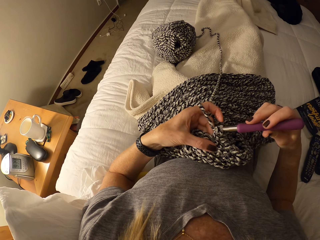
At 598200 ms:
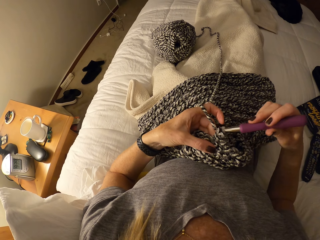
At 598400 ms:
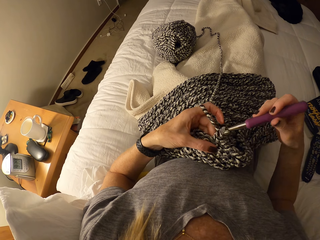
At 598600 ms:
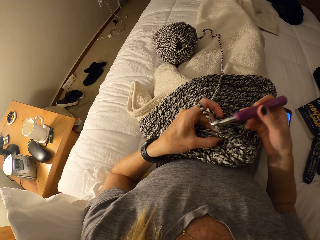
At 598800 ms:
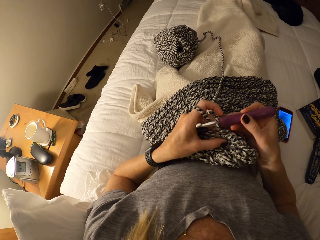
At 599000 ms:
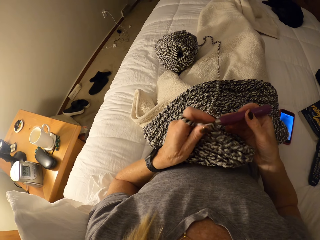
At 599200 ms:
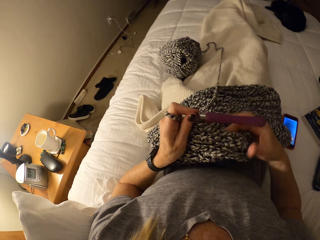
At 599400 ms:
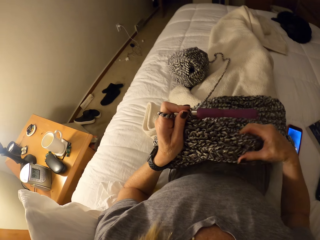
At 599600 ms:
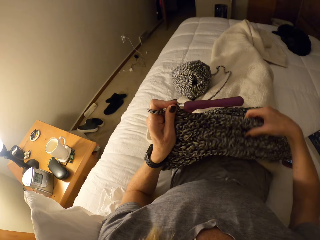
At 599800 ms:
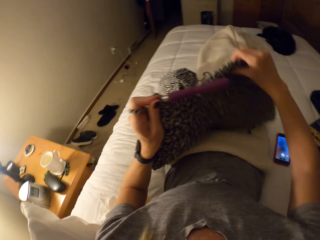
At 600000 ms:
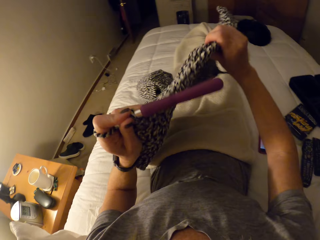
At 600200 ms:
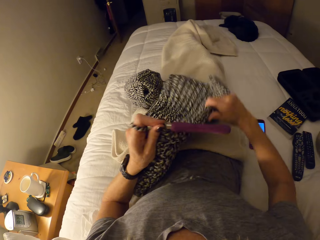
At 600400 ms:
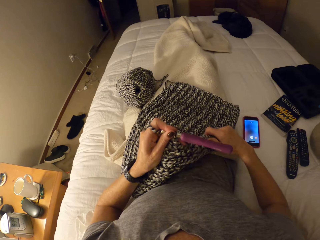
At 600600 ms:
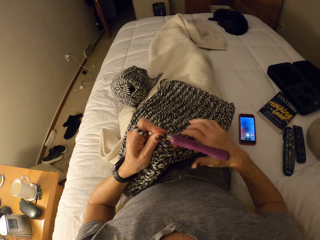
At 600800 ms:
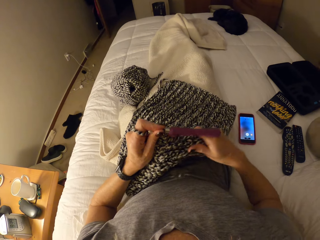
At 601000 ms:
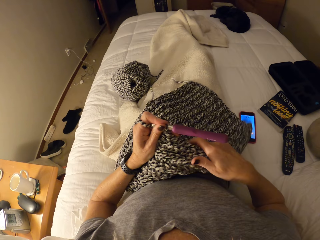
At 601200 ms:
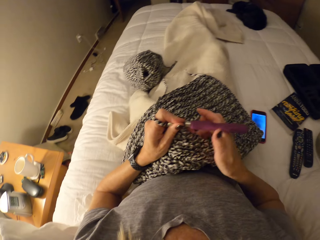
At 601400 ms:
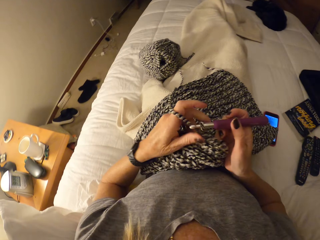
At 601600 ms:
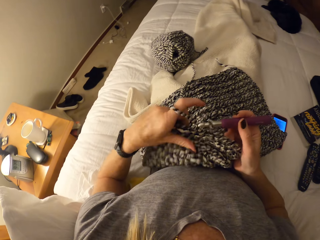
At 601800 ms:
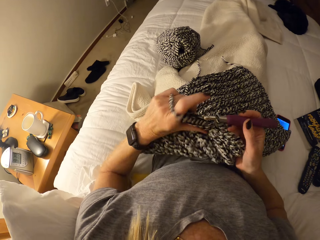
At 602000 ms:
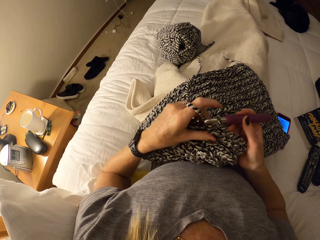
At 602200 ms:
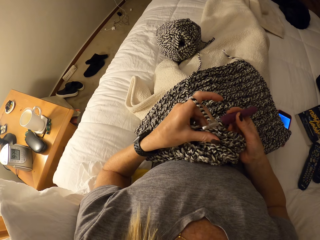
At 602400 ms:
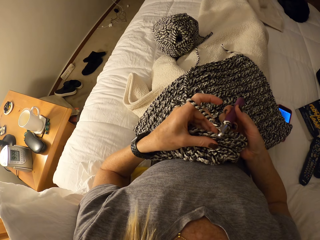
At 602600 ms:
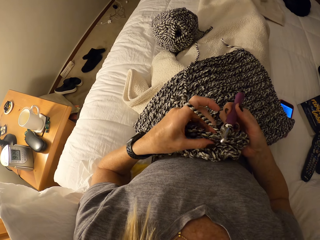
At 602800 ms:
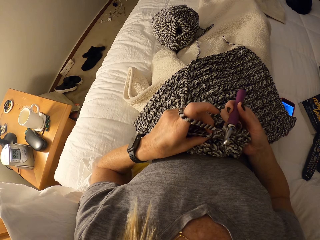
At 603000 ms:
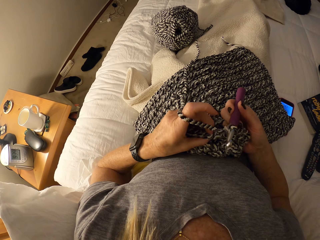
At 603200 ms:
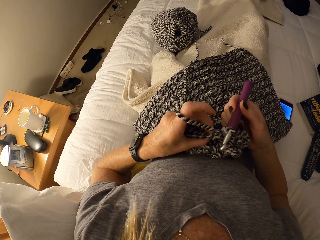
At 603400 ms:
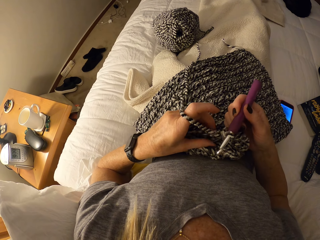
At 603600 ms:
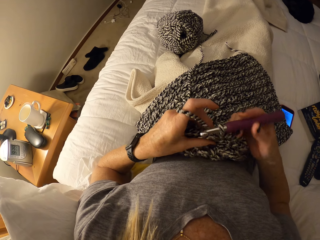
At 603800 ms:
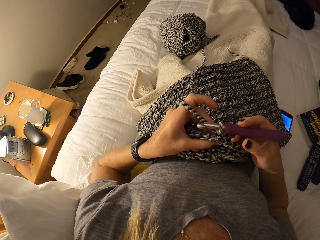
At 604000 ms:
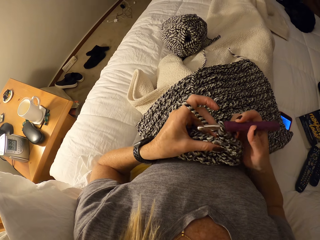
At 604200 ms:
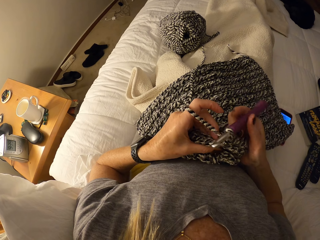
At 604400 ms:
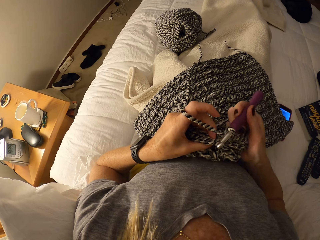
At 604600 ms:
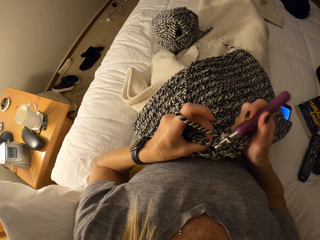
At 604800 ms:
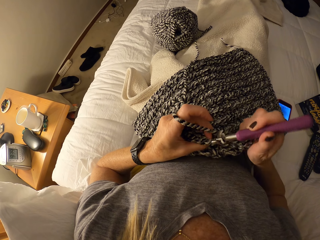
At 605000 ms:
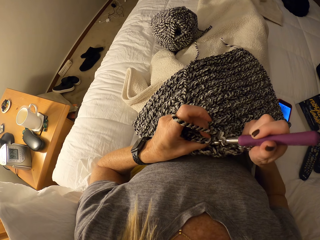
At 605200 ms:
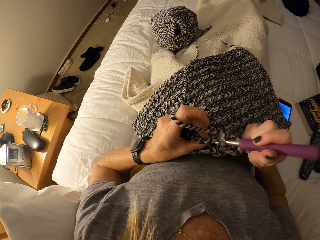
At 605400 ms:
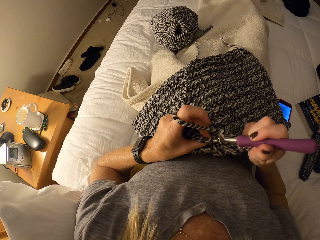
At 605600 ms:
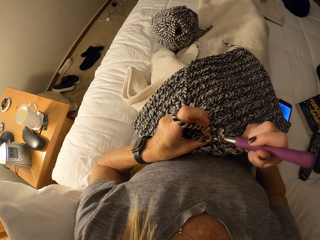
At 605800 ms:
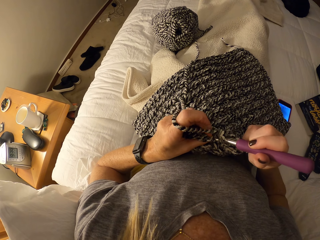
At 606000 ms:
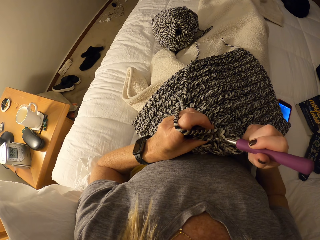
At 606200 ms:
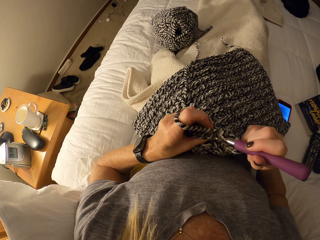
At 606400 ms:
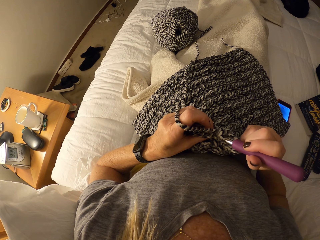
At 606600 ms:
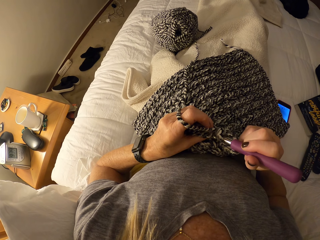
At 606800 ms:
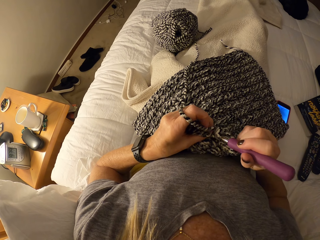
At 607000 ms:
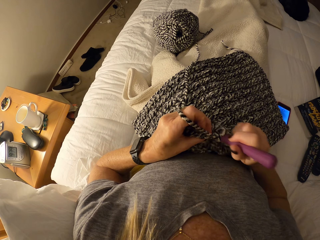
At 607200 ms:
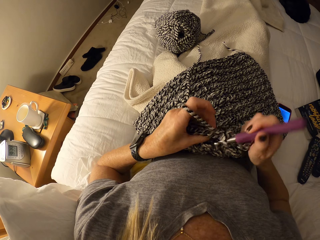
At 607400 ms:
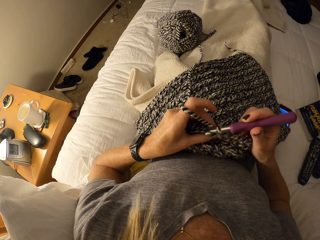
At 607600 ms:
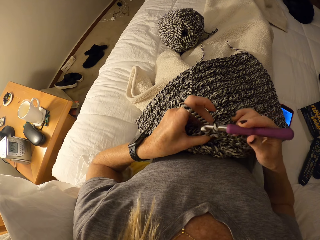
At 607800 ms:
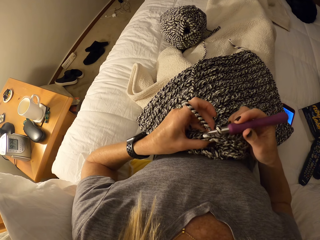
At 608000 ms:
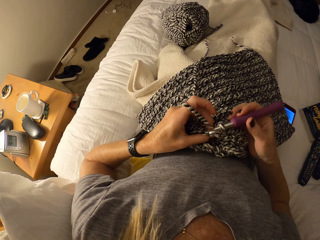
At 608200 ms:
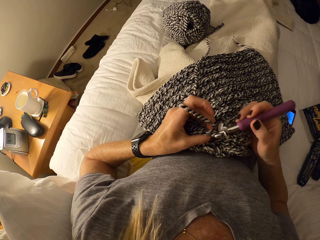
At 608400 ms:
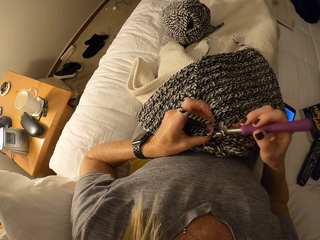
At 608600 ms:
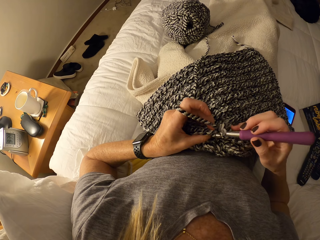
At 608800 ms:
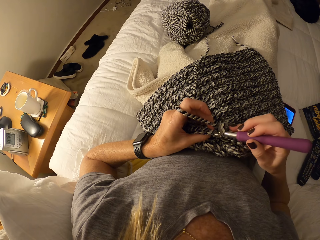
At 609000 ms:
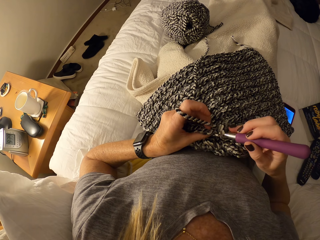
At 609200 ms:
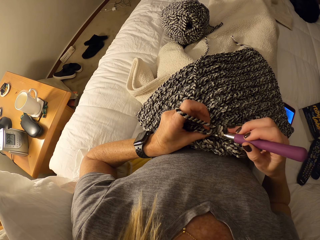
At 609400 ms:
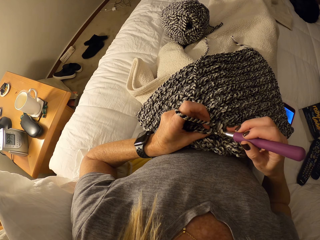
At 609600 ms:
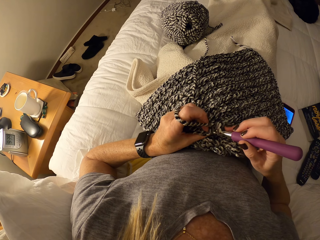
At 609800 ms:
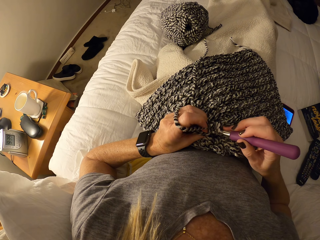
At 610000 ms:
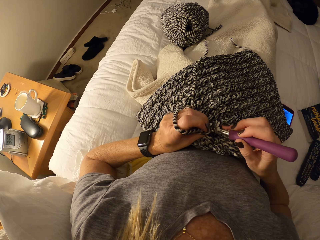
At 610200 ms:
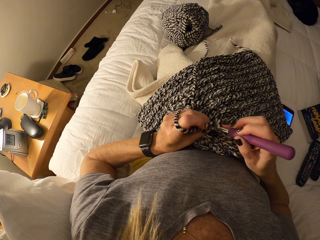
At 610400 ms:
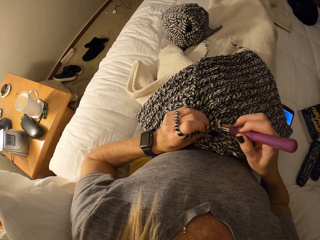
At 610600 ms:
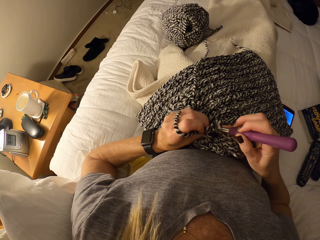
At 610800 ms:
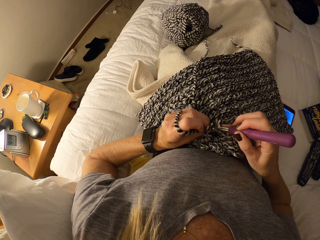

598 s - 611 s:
The camera wearer passes the crochet hook from her right hand to her left hand. She adjusts the crochet fabric on her body with her right hand. She crochets the fabric with yarn and the crochet hook.

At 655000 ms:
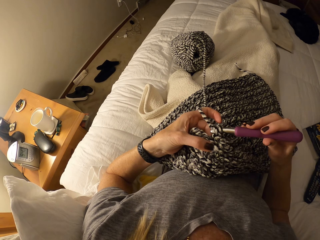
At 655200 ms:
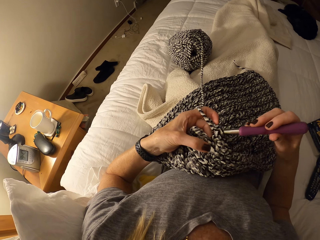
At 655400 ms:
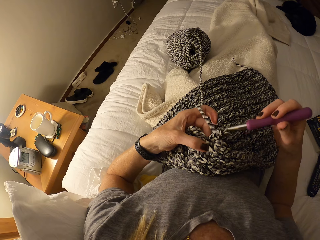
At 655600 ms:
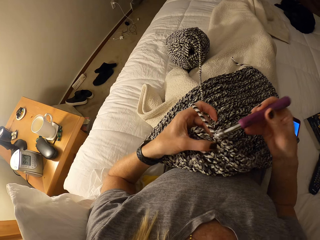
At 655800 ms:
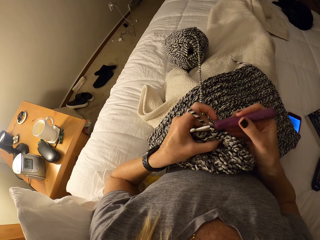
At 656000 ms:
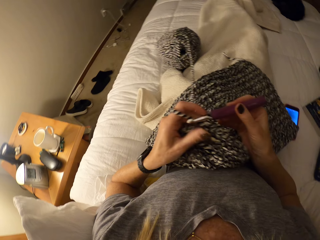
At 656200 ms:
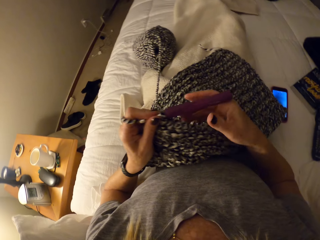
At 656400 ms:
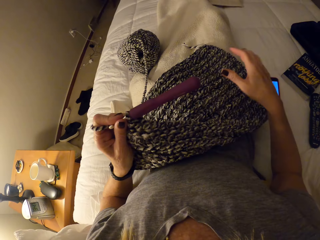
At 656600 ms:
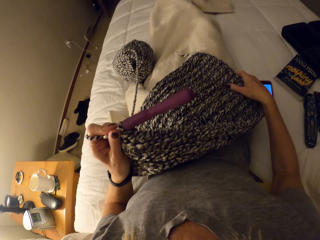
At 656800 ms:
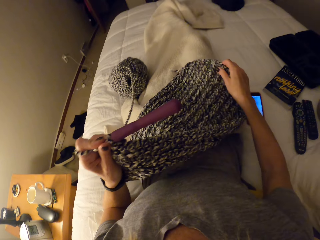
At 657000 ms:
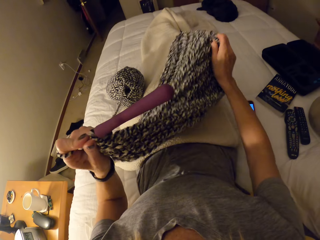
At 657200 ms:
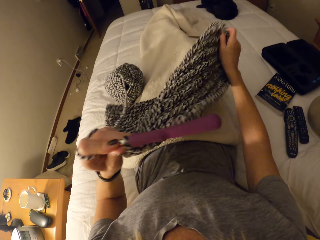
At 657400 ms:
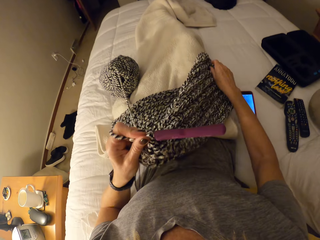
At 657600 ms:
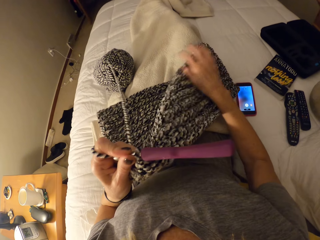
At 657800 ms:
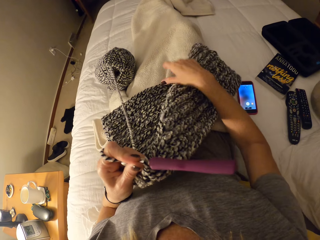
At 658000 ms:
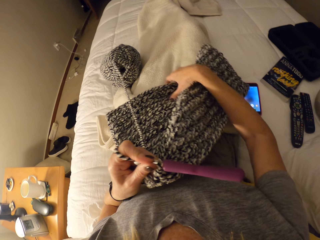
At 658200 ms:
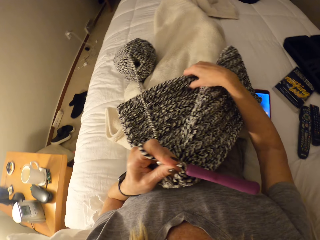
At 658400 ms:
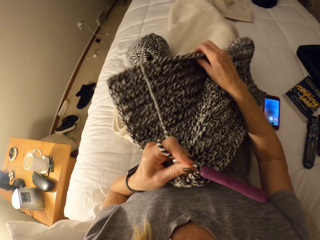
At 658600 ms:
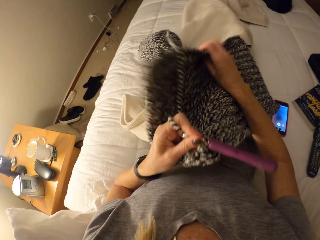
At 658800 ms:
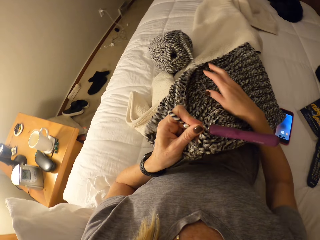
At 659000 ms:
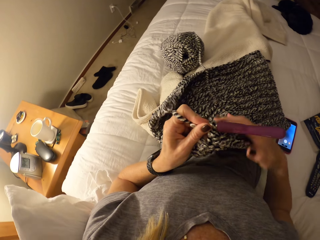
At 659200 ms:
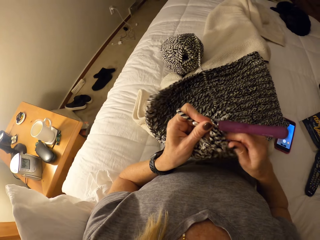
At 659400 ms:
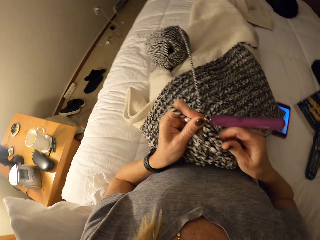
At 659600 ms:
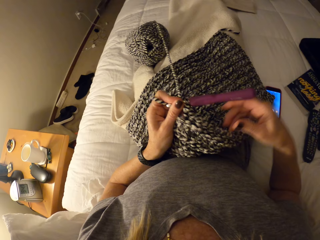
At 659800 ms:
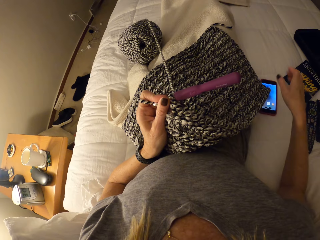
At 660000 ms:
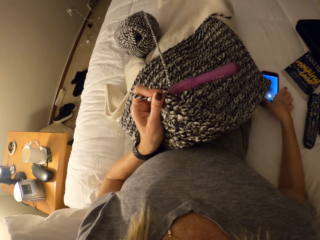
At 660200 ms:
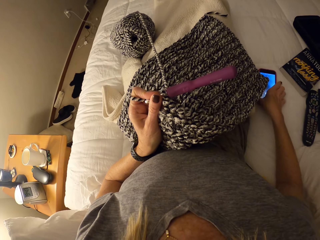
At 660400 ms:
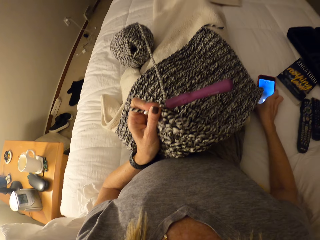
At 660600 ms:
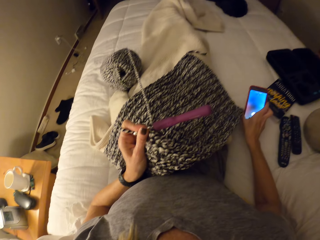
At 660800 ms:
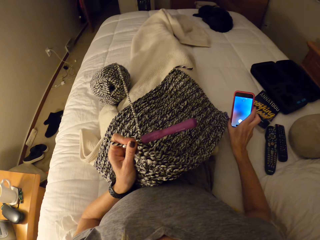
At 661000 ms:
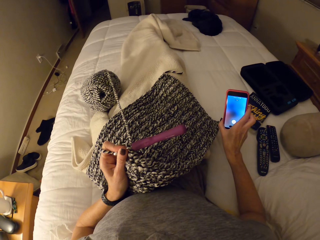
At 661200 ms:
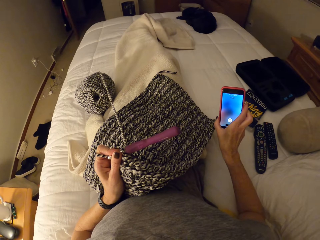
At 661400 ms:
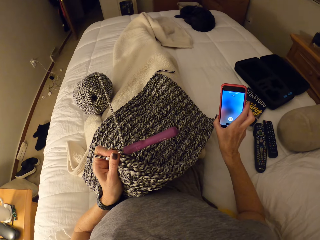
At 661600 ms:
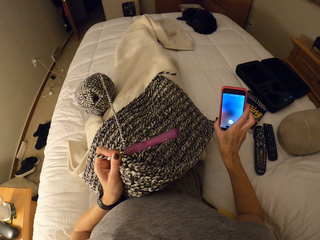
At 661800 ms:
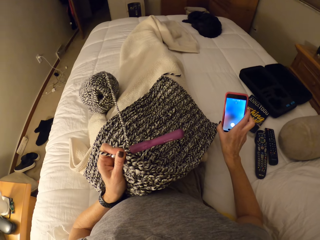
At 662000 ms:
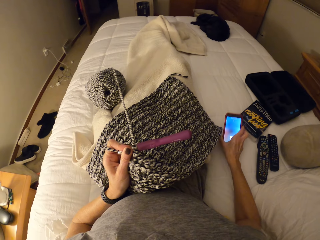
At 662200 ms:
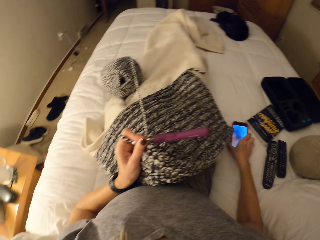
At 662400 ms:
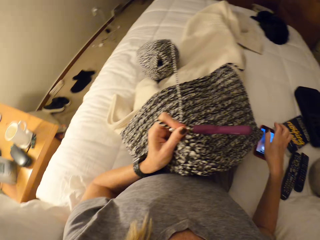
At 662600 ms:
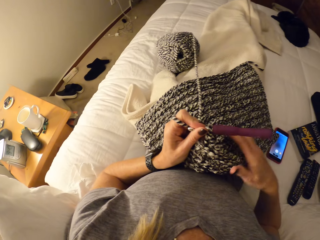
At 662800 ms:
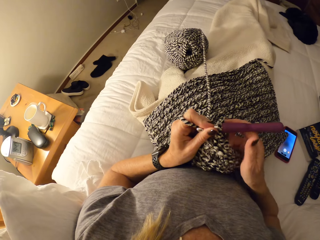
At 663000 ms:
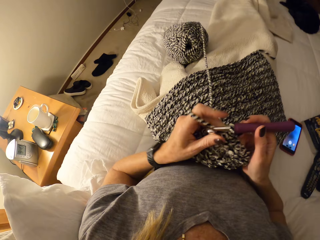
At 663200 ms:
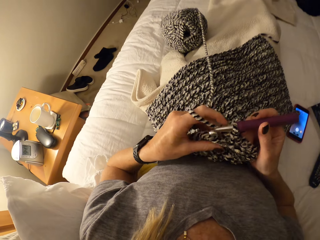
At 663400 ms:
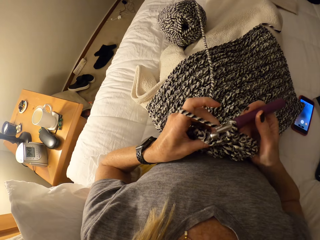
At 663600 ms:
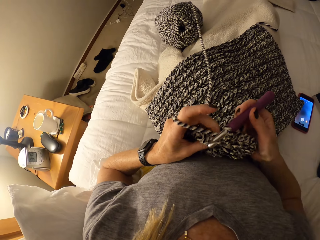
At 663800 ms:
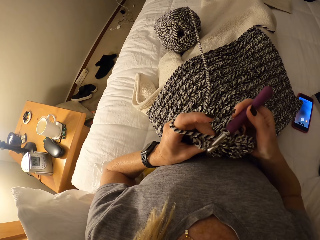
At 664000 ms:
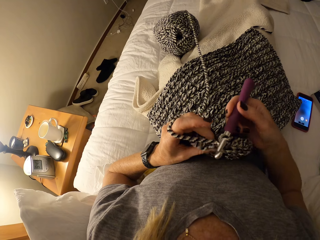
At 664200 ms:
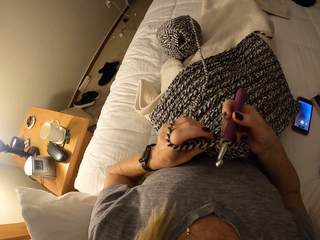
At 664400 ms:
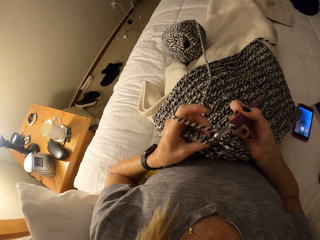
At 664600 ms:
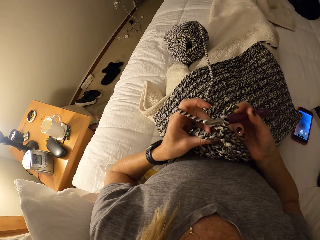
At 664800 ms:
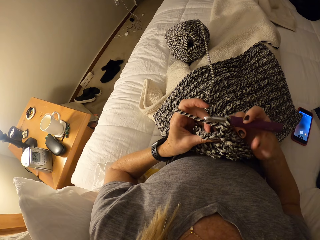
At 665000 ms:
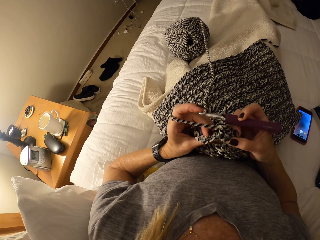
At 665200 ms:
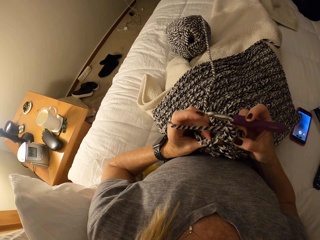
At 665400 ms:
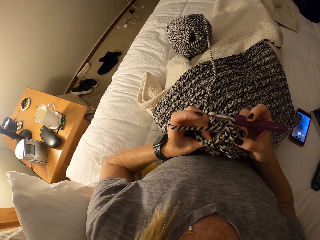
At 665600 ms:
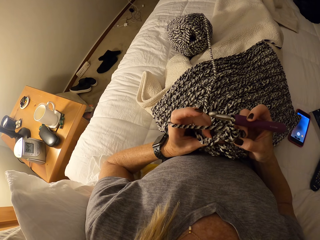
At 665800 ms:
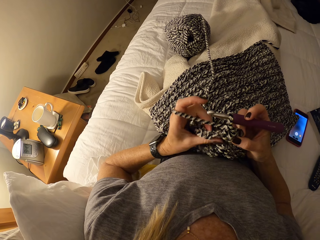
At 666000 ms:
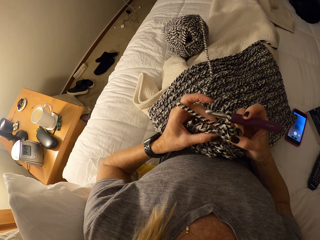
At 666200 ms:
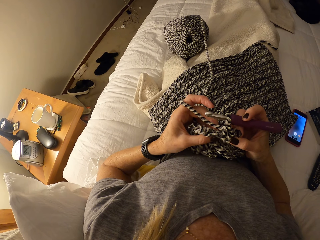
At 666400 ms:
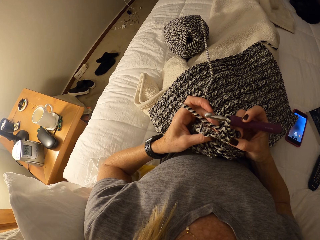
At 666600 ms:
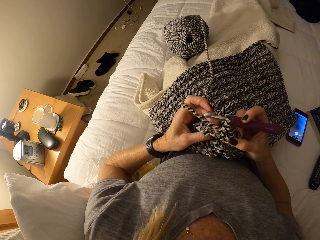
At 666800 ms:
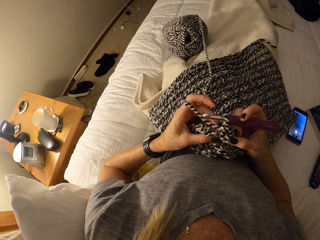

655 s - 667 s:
The camera wearer passes the crochet hook from her right hand to her left hand. She adjusts the crochet fabric on her body with her right hand, on a lap. She picks up a phone on the bed with her right hand. She looks at the phone. She drops the phone on the bed. She holds the crochet hook with her right hand.
